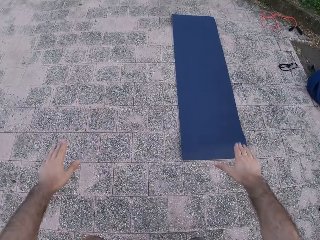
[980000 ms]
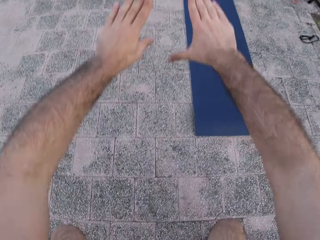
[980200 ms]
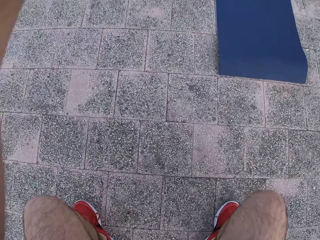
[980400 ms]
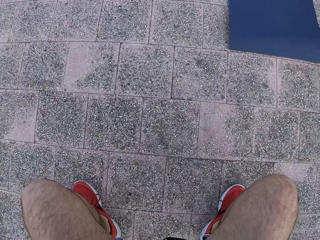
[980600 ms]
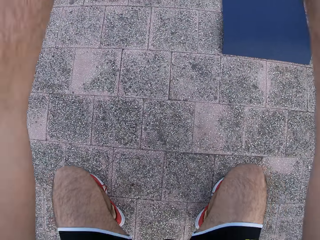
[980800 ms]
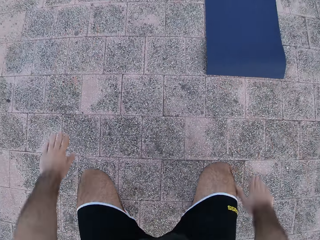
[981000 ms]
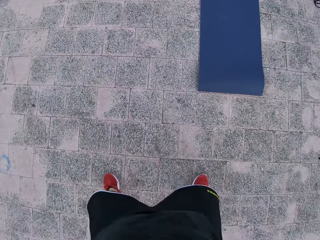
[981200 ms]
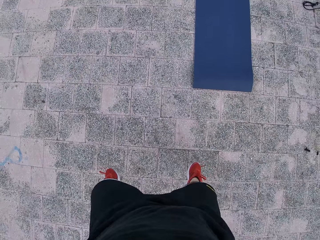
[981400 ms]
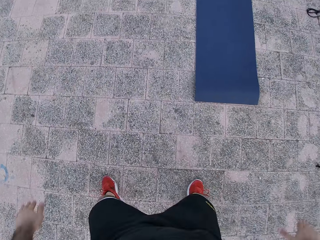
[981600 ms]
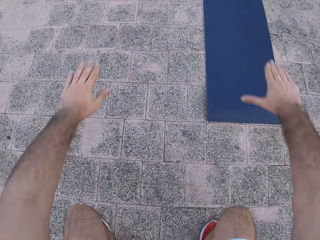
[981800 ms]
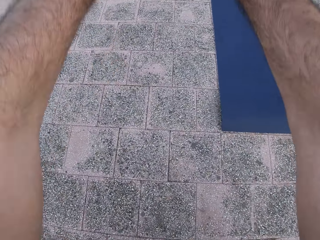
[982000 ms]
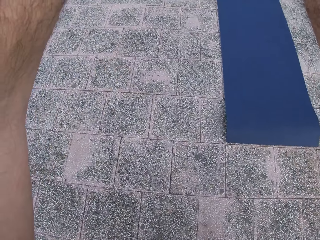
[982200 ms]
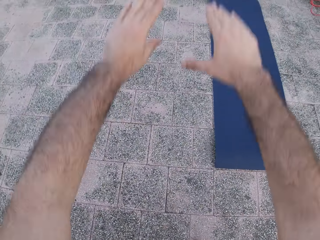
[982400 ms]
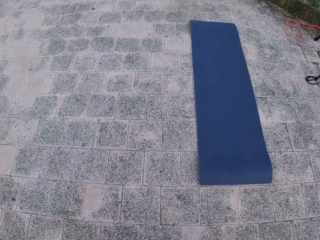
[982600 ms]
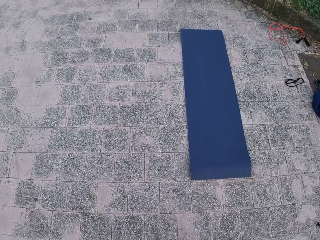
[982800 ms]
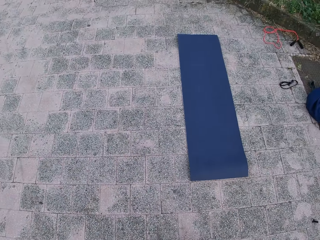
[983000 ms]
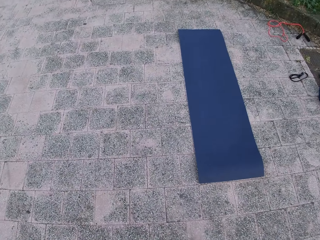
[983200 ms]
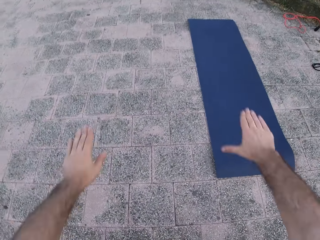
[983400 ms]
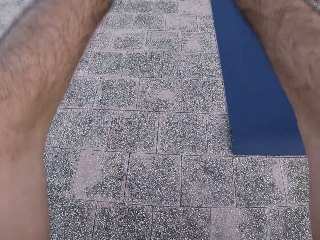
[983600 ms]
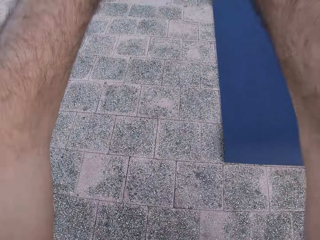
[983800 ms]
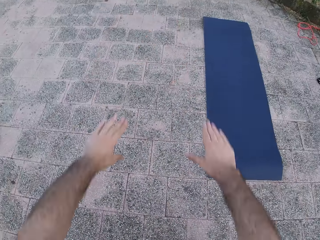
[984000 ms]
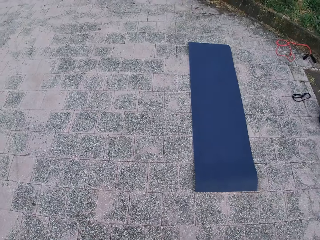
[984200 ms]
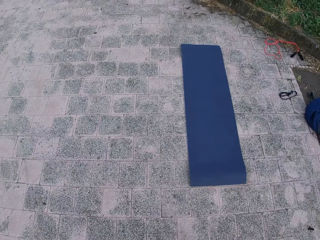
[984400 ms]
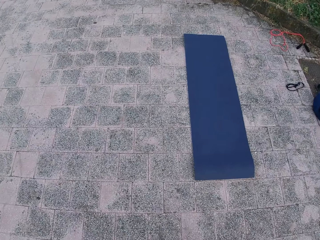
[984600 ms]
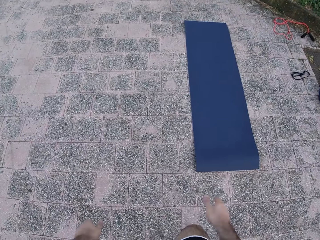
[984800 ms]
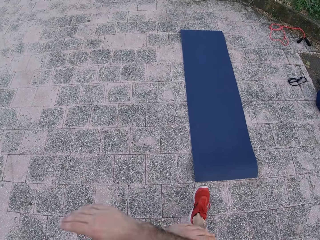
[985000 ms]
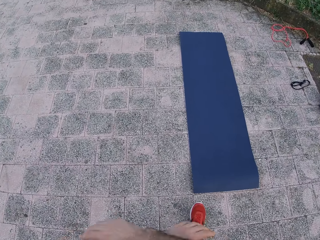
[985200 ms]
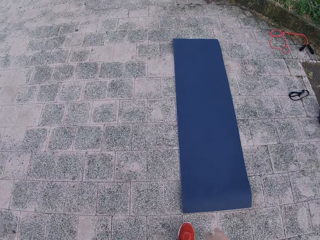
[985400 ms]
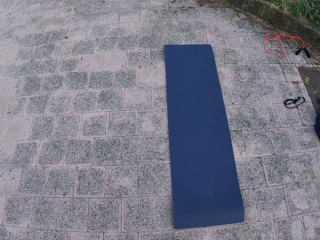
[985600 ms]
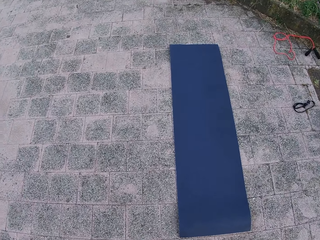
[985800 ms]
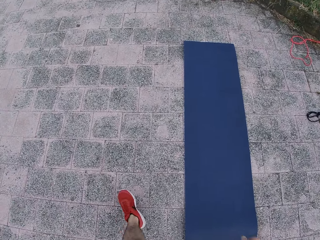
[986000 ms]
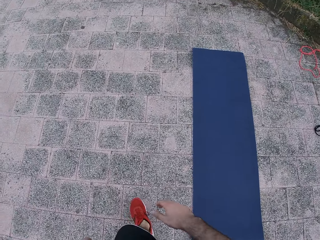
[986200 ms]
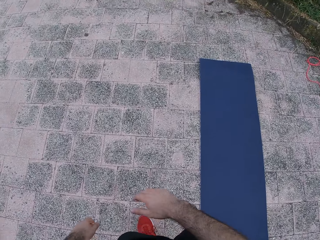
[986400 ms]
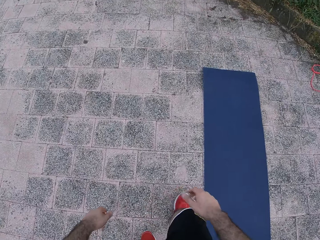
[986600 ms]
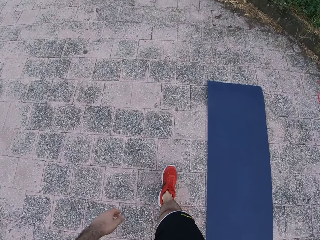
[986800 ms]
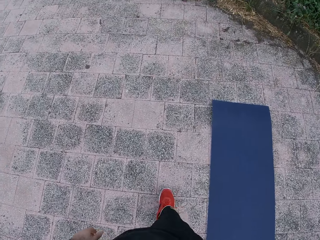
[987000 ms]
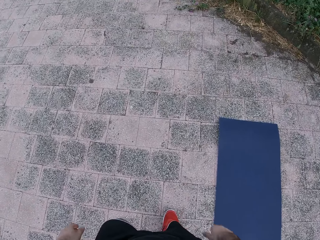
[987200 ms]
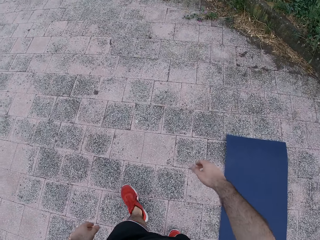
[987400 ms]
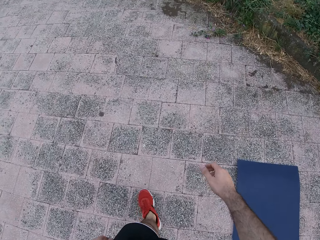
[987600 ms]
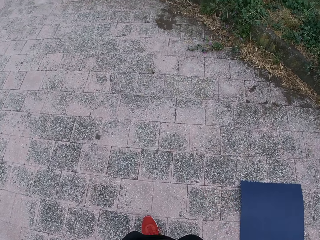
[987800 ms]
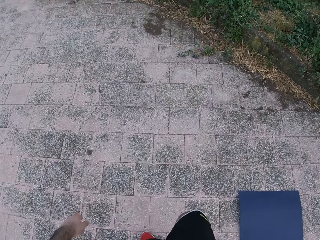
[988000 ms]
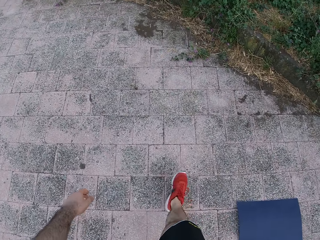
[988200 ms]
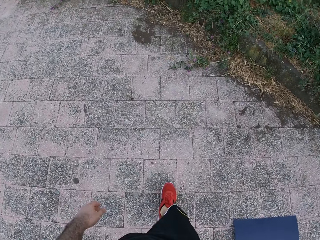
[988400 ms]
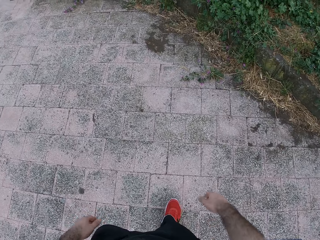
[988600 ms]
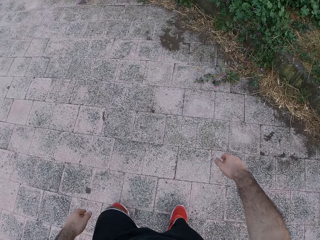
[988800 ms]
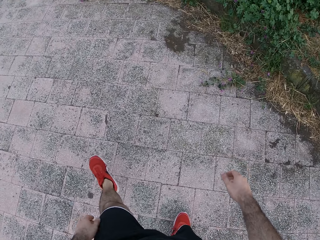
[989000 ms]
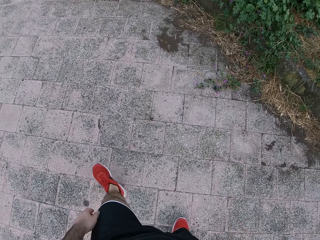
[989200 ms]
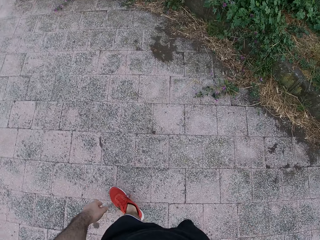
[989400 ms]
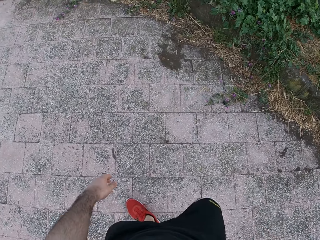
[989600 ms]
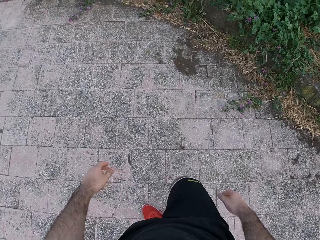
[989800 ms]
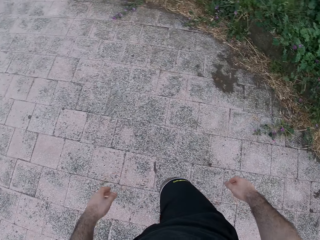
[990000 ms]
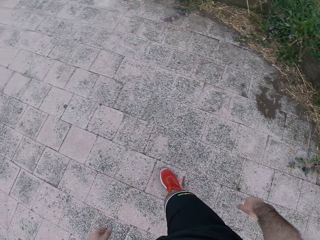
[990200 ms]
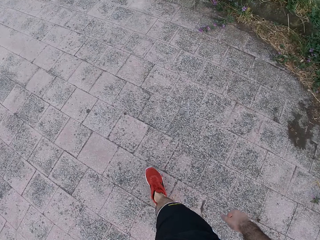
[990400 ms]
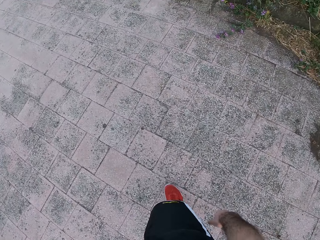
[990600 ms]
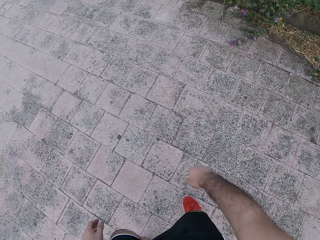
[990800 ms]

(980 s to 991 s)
The camera wearer looks down, lifts both hands and drops both hands. They jump up. They do the burpees. They lift both hands, drop both hands, lift both hands, drop both hands and look down. They move both hands. They walk around the playground.

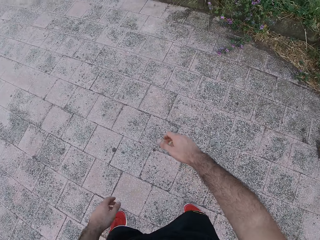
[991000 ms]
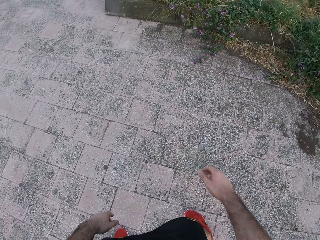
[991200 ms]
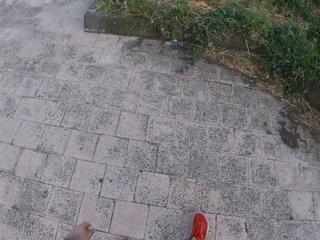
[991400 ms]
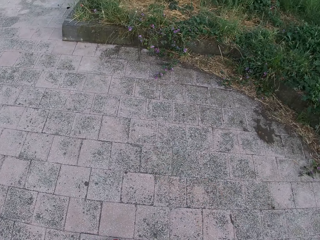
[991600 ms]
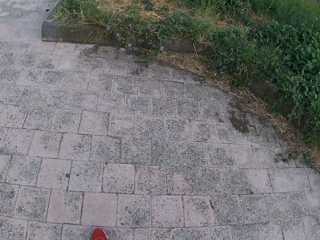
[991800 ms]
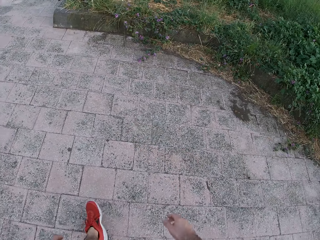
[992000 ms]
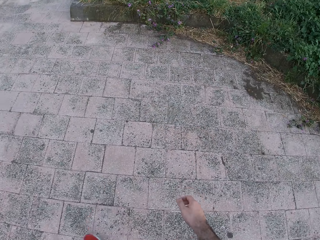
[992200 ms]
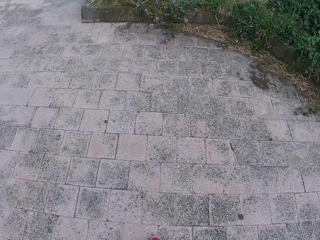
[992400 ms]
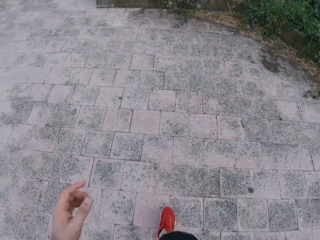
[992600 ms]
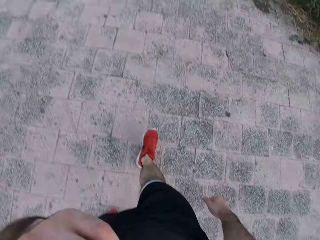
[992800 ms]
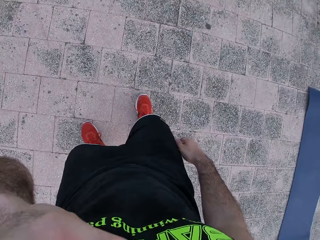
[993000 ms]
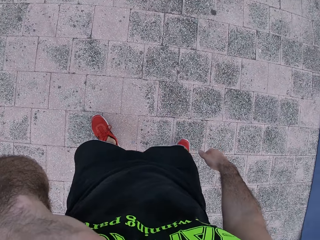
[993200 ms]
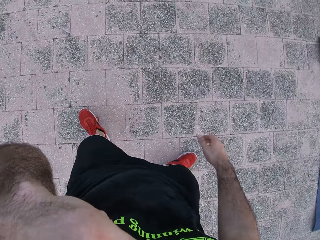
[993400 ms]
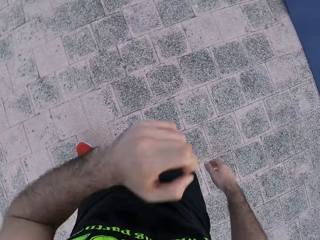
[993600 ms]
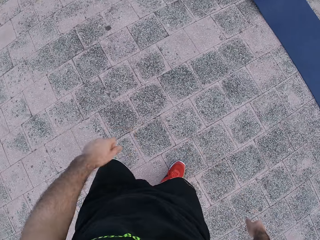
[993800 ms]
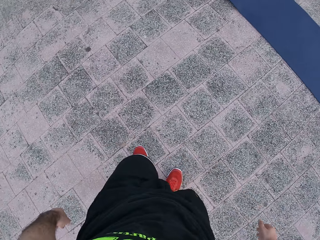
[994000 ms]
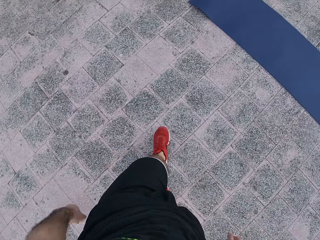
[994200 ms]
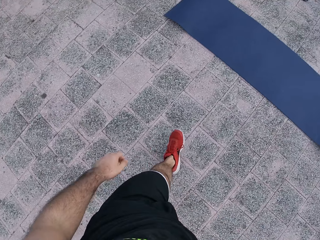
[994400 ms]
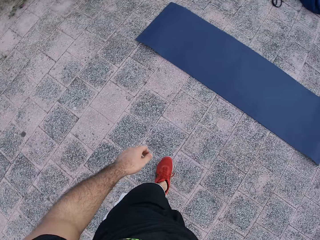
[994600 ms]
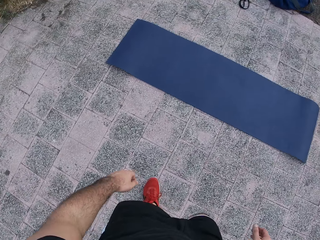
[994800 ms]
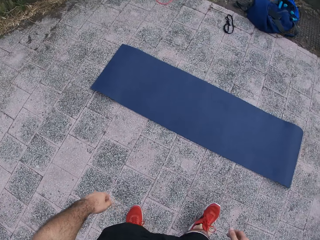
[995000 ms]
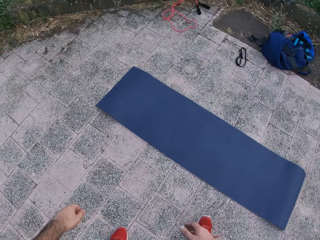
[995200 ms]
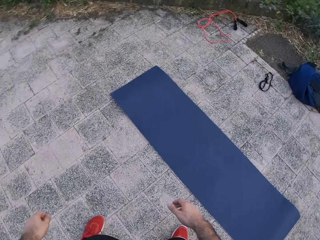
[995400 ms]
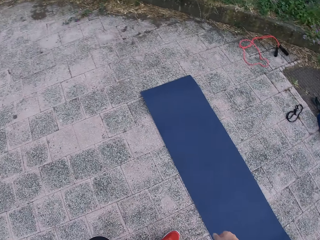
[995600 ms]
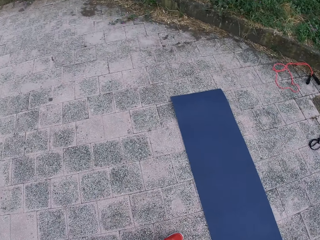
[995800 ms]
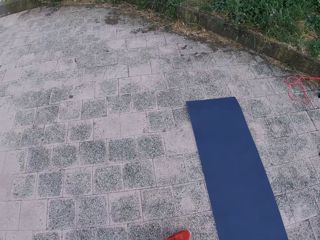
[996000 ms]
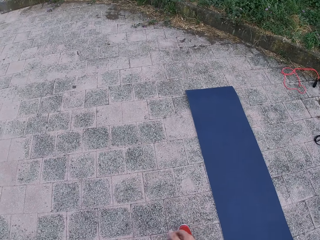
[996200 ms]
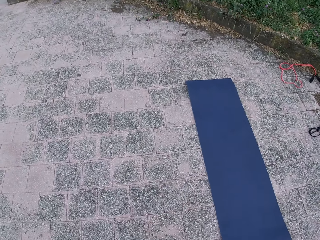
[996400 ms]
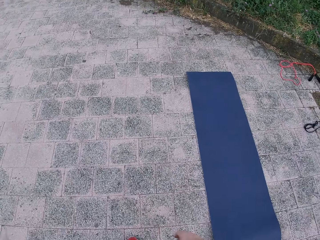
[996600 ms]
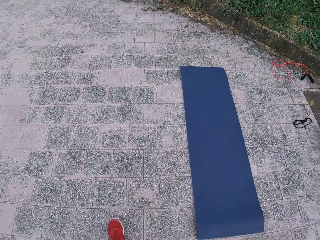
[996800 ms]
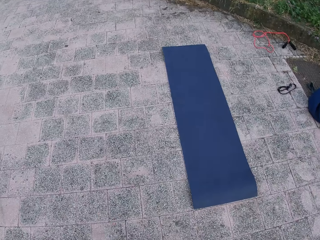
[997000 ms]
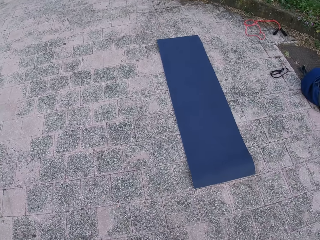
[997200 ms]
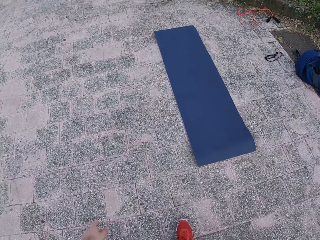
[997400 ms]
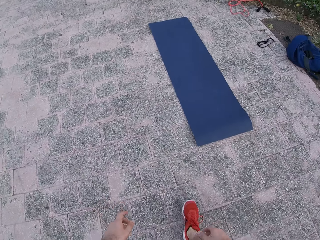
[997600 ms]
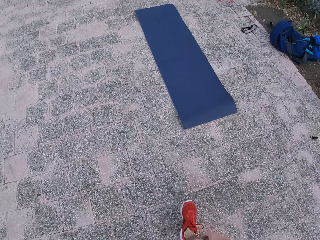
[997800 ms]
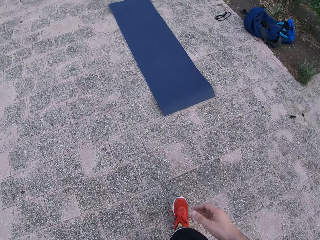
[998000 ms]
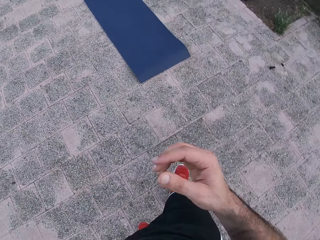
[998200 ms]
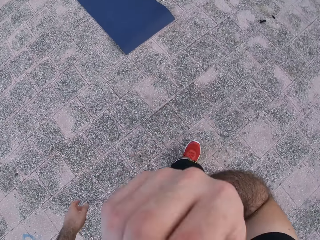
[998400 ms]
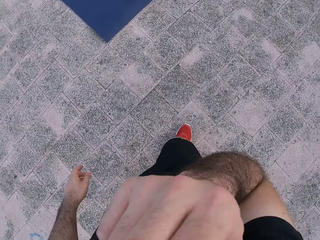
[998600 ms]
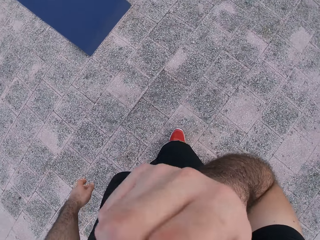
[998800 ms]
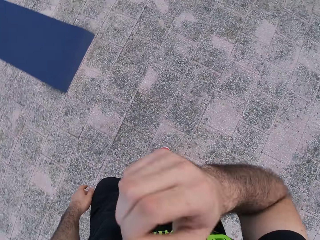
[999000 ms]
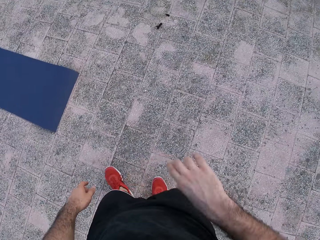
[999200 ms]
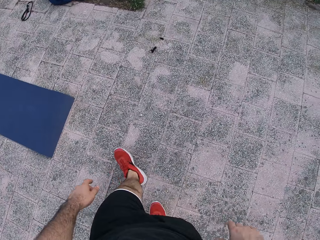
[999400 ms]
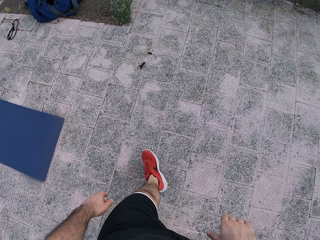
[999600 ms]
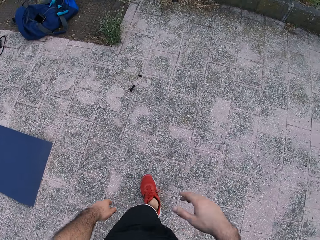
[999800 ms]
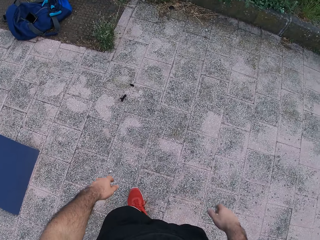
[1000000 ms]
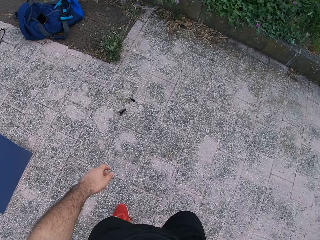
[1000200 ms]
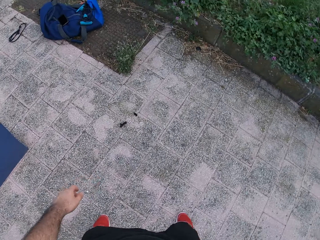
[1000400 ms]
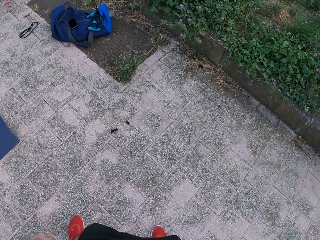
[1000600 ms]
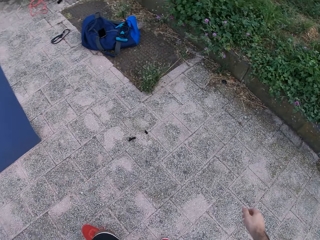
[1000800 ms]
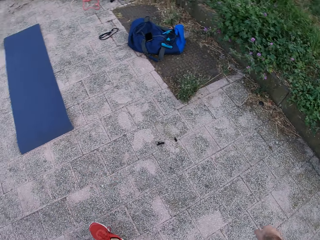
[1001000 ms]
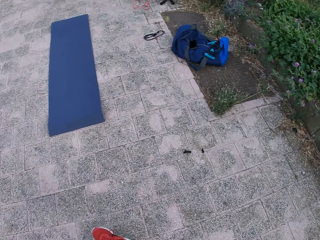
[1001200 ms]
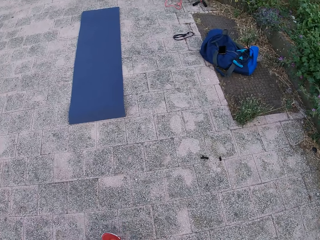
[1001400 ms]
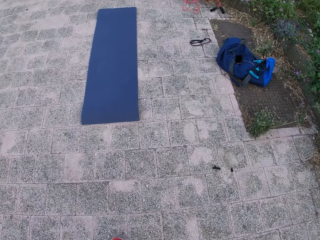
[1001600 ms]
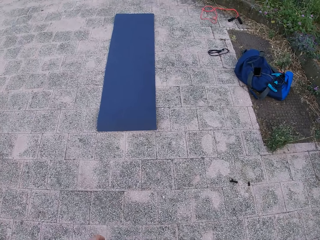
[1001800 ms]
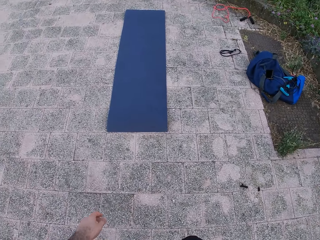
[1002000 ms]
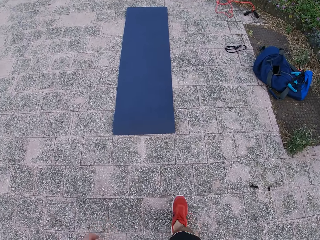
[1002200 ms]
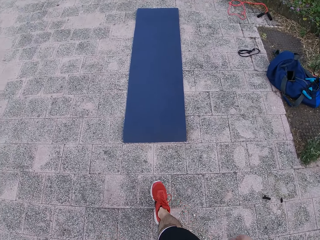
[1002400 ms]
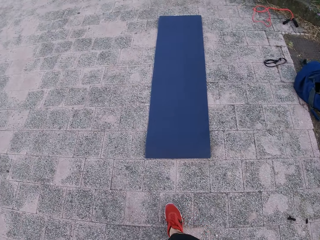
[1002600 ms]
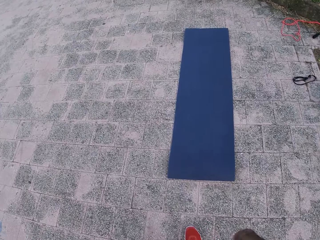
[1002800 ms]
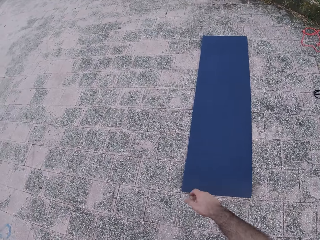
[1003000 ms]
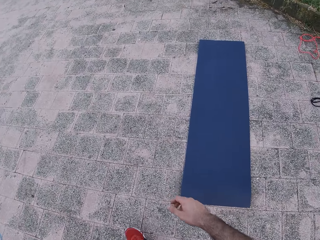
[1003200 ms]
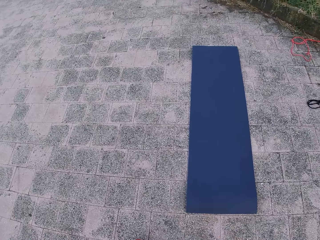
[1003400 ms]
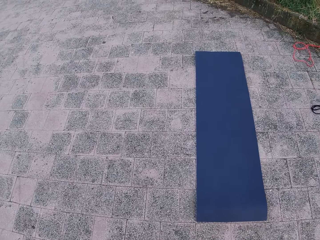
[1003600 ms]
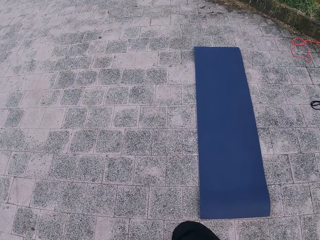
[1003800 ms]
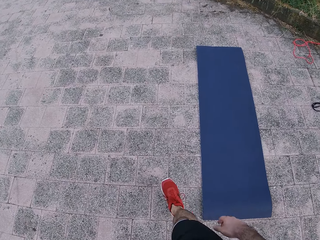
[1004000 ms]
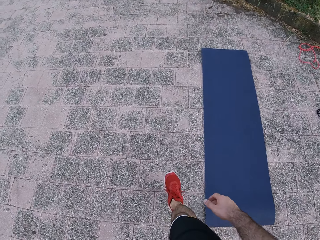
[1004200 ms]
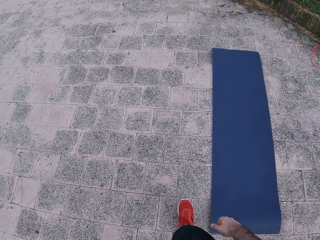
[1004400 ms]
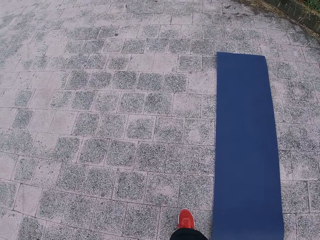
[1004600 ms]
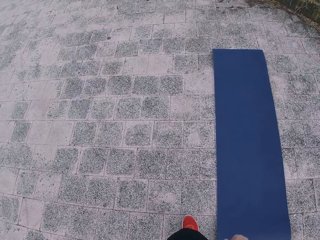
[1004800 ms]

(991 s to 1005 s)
The camera wearer lifts the left hand. They walk around. They drop the left hand. They walk around. They lift the right hand. They look around. They drop the right hand. They walk around. They walk around the playground.
